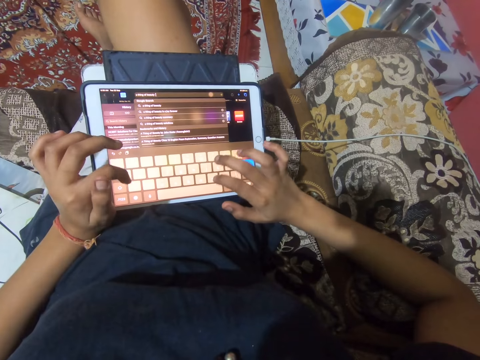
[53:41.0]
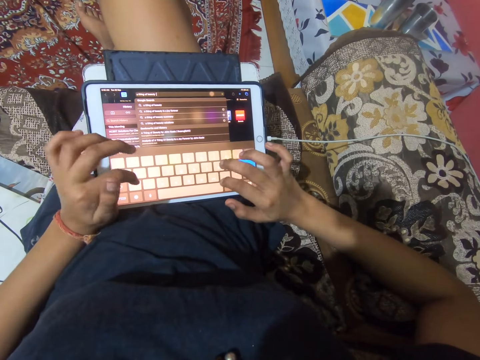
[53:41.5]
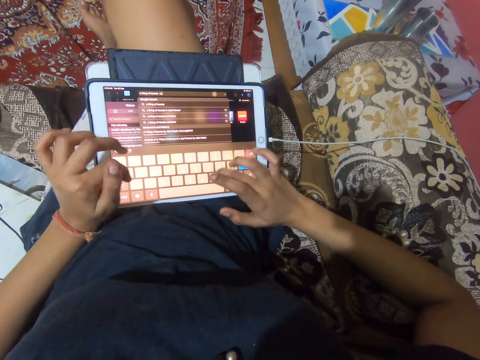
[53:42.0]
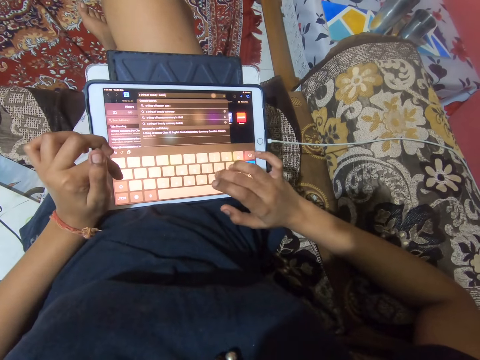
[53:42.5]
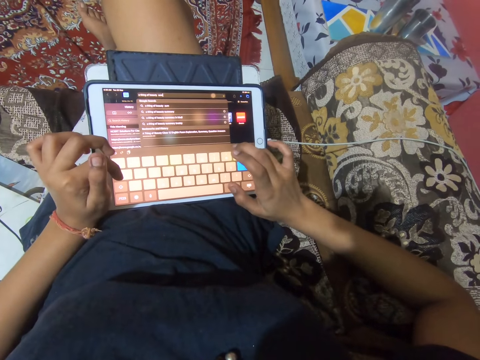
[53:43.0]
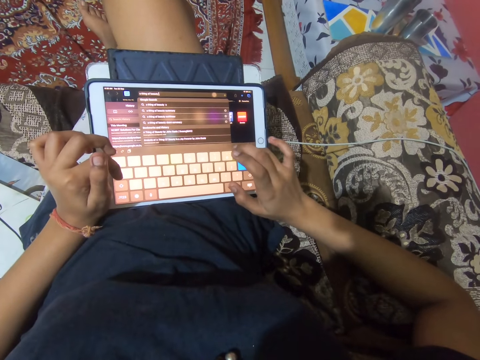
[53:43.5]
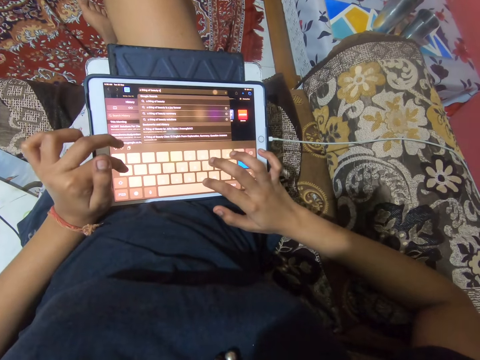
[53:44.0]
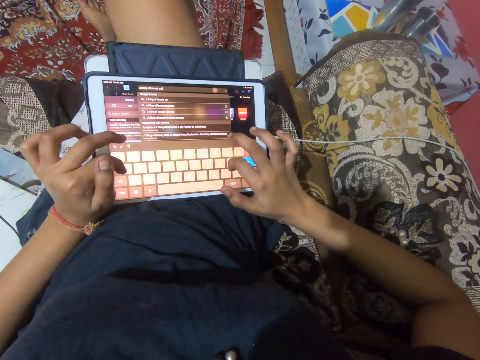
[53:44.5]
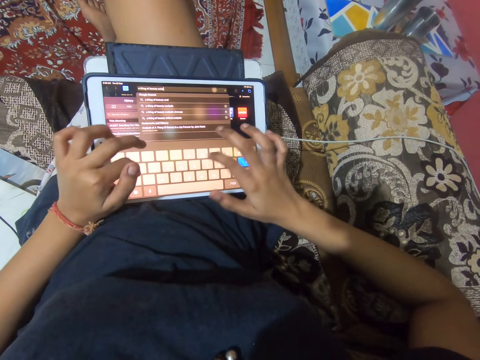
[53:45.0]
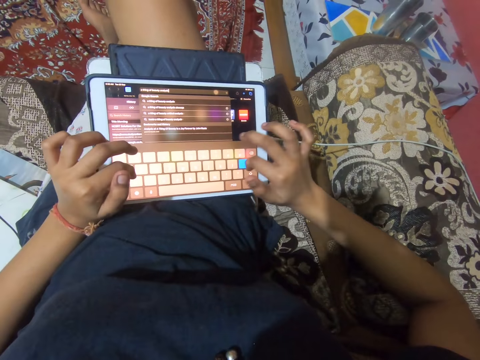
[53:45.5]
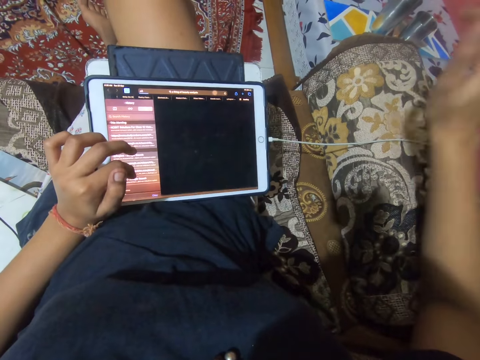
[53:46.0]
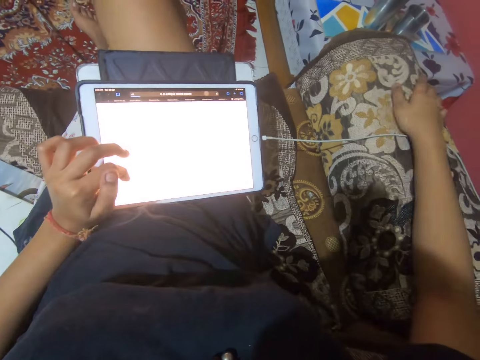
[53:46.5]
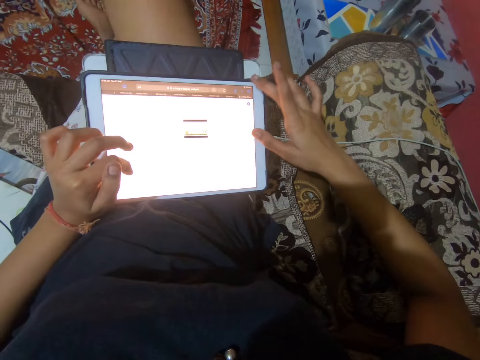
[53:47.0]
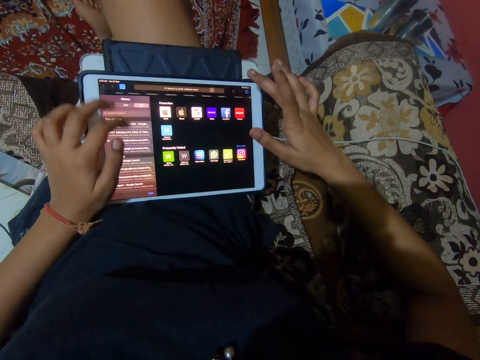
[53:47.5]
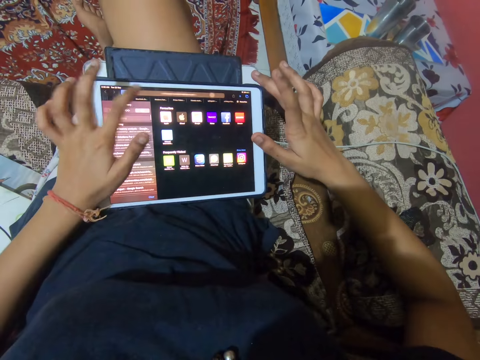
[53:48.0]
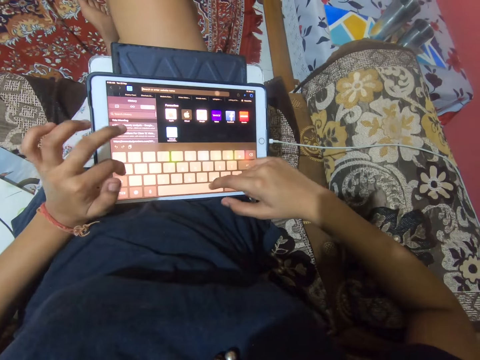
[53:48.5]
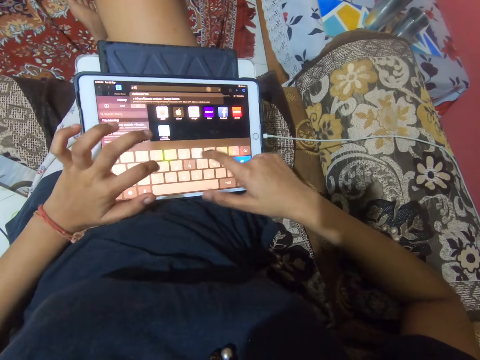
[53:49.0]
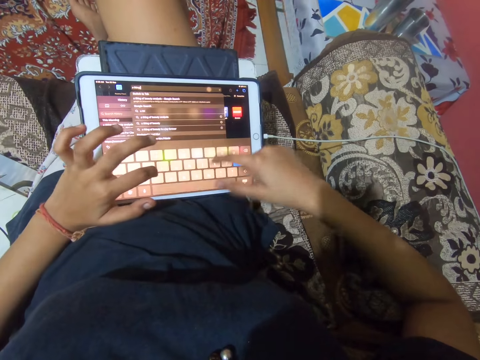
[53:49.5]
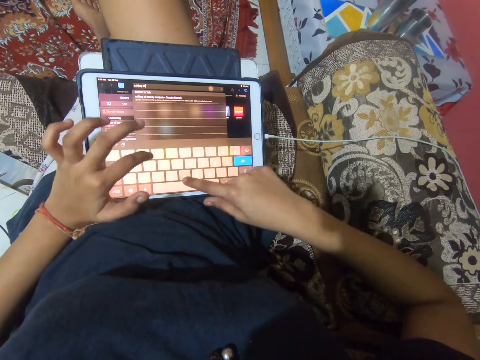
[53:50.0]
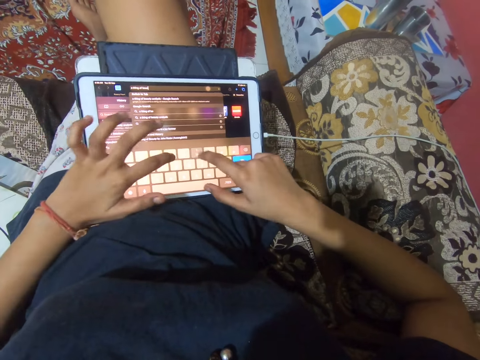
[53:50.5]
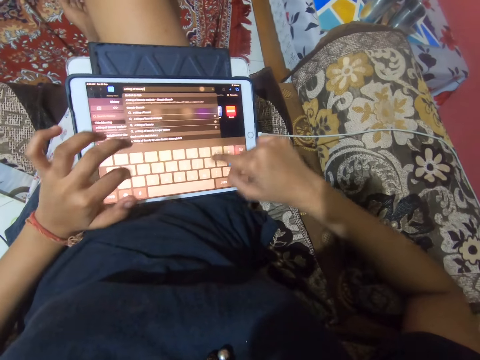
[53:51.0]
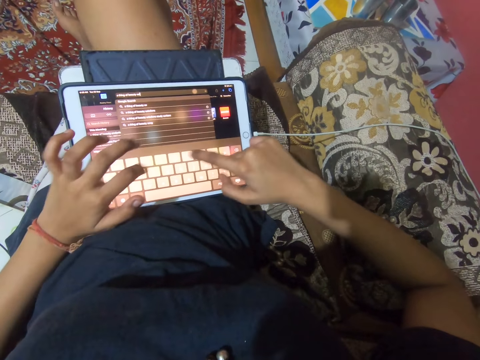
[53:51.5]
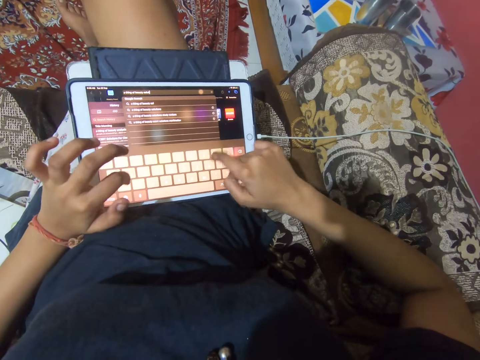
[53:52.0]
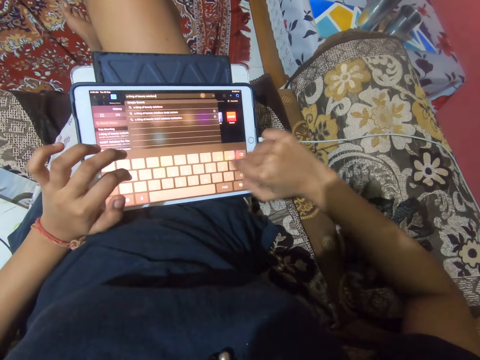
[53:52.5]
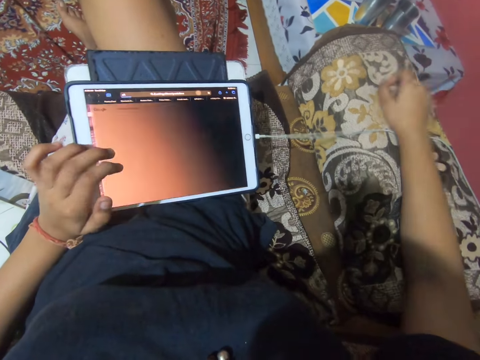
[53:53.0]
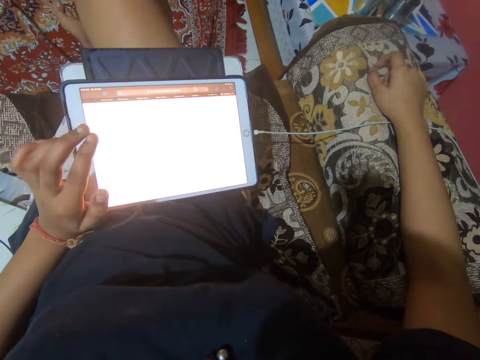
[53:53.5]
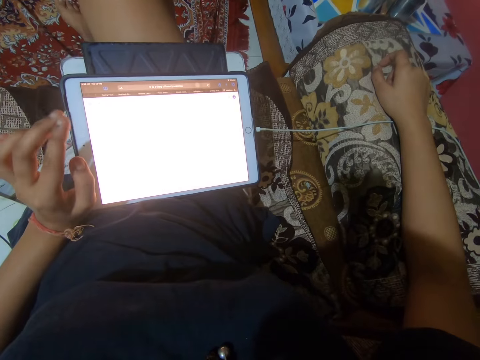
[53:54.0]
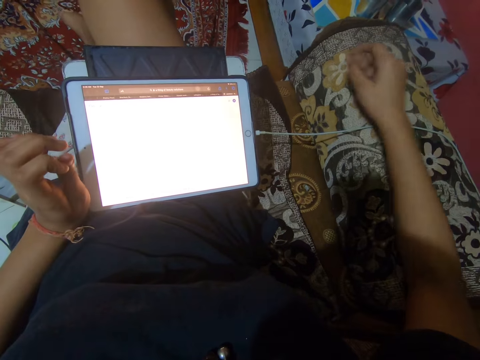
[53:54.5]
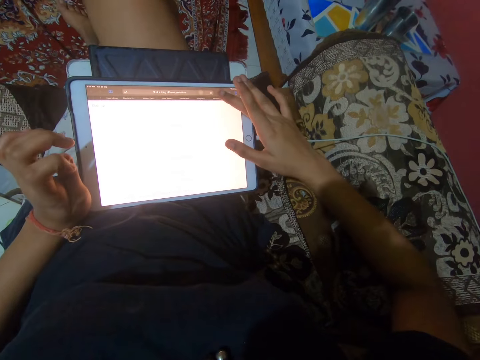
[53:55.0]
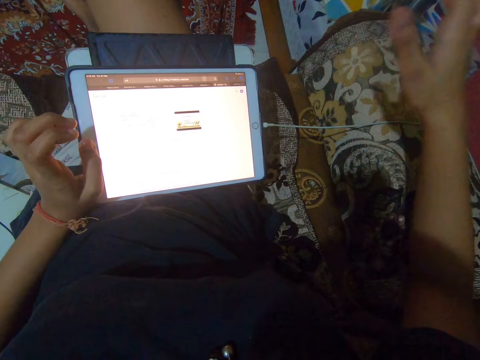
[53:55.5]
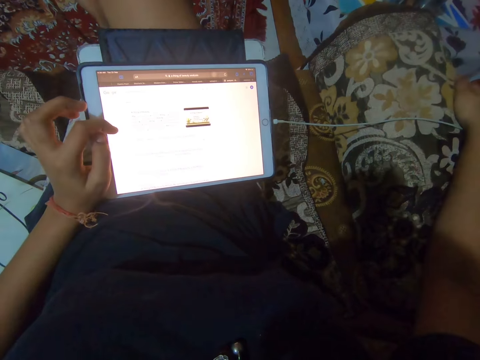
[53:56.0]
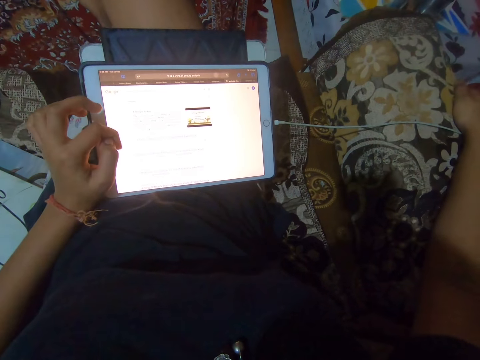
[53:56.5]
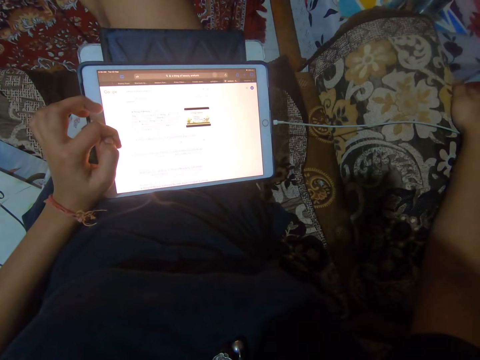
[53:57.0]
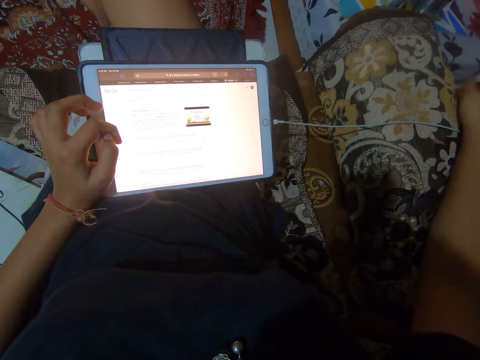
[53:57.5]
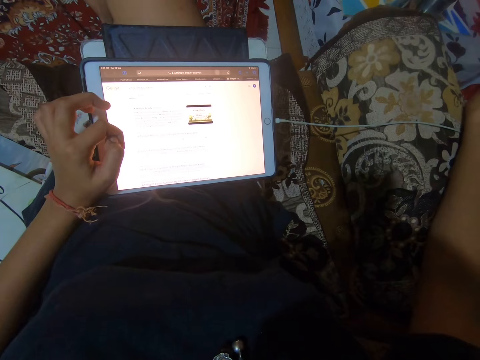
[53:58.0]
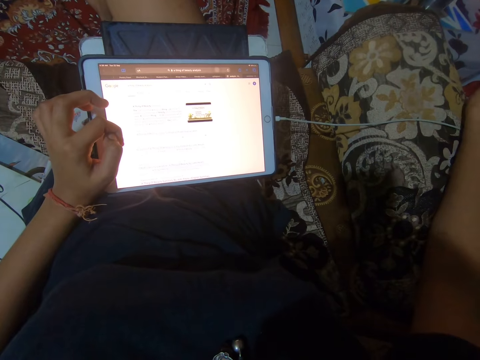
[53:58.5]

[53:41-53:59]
The camera wearer hits her right hand on the chair. She taps the screen of the tablet phone. She types on the screen of the tablet with her hands. She hits her right hand on the chair. She taps the screen of the tablet phone. She hits her right hand on the chair.

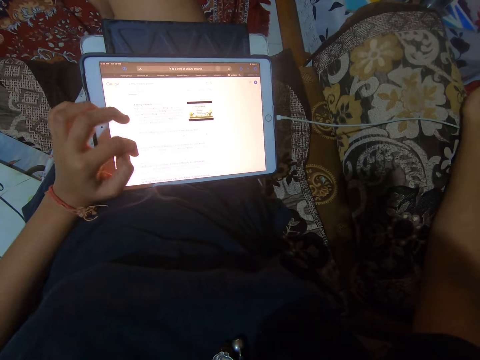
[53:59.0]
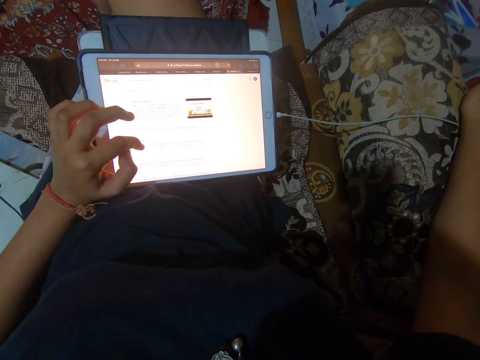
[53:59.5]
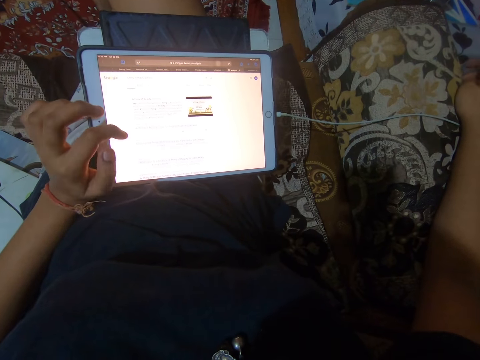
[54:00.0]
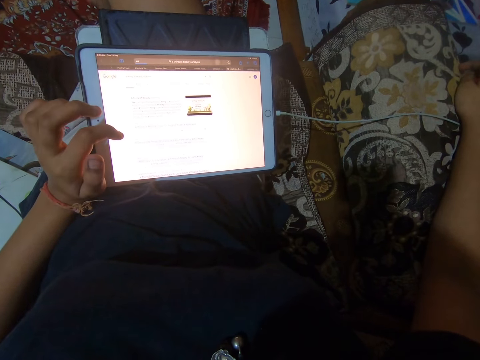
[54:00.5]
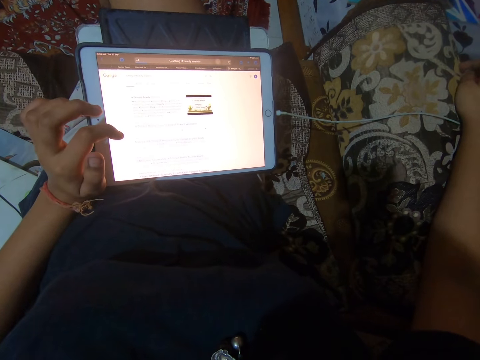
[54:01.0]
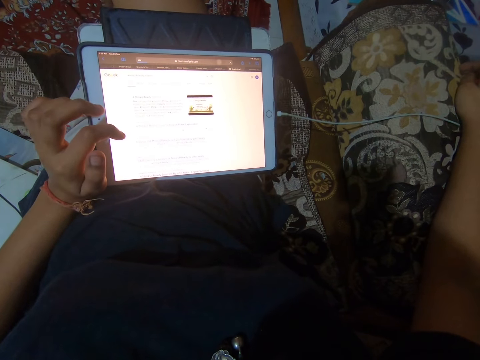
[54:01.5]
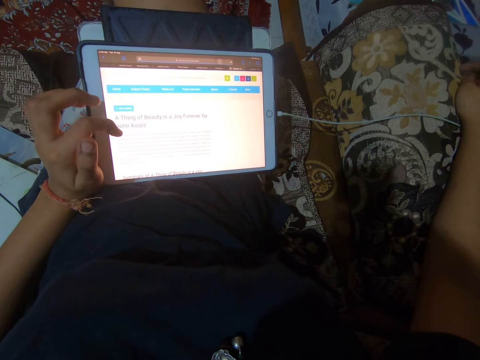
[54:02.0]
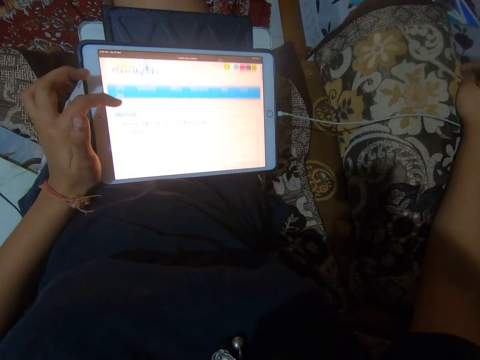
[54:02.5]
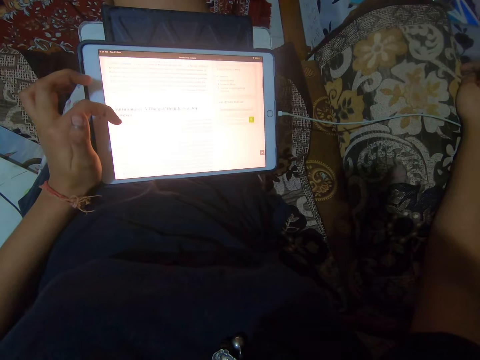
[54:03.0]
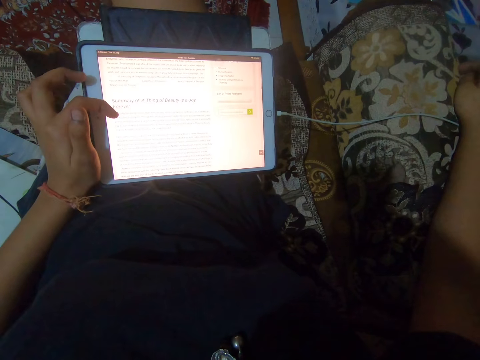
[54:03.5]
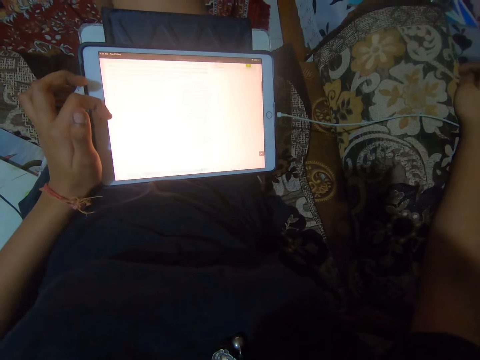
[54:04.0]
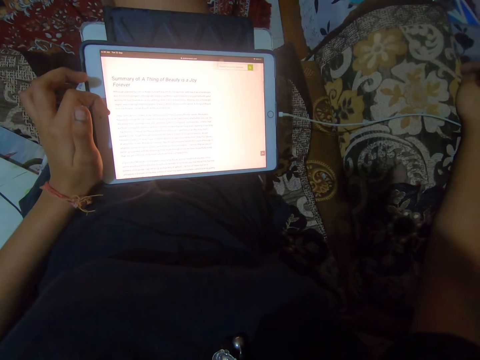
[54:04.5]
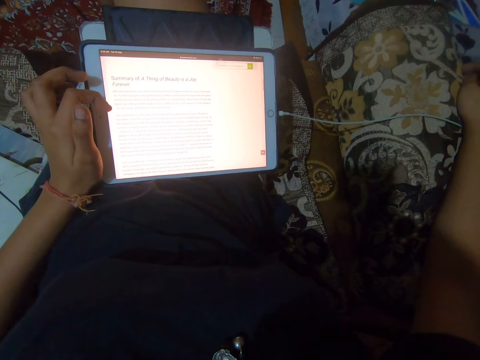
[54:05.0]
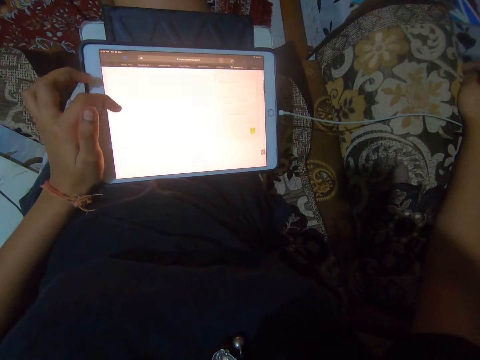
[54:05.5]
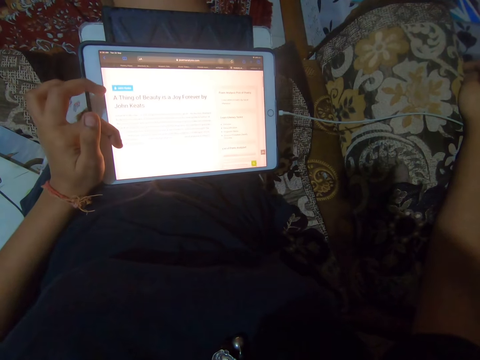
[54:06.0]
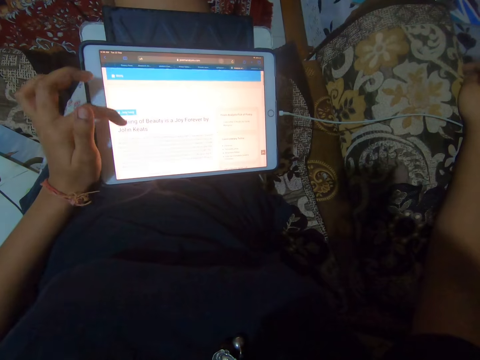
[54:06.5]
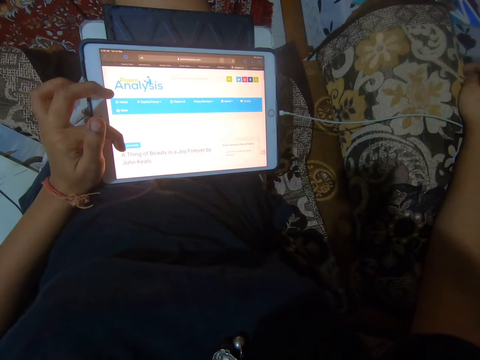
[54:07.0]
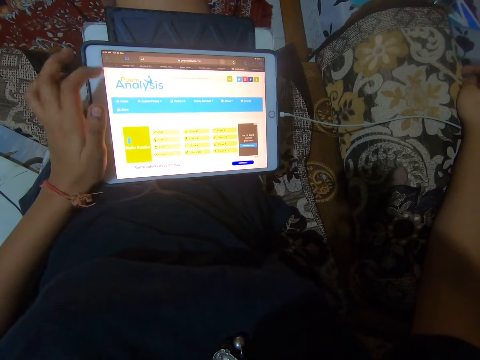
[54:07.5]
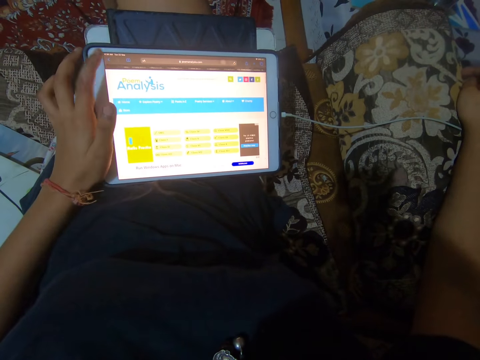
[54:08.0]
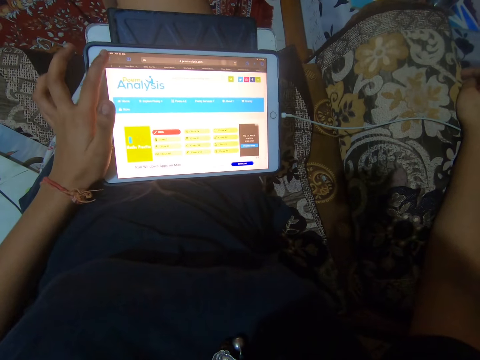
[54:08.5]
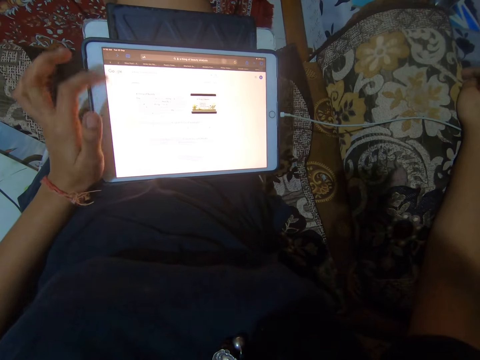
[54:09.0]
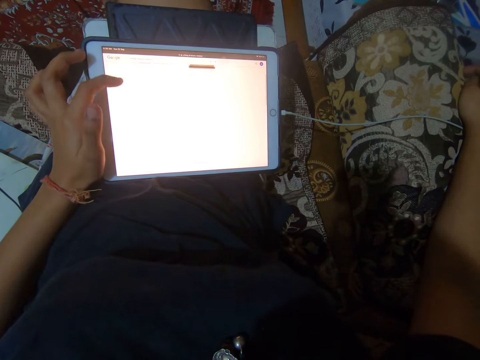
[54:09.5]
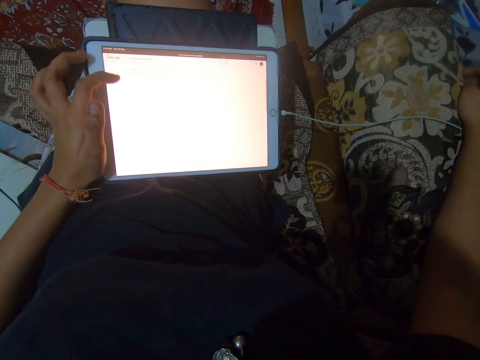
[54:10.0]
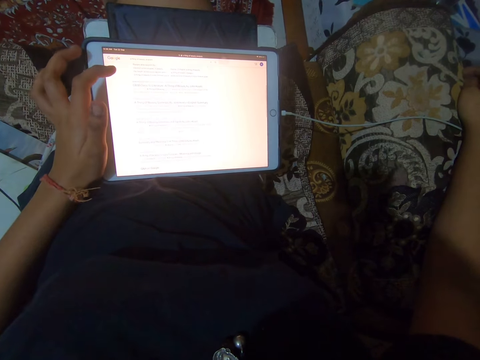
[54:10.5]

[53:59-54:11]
The camera wearer scrolls the screen of the tablet phone. They tap the screen of the tablet phone. They scroll the screen of the tablet phone.
